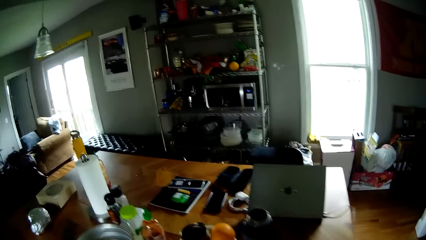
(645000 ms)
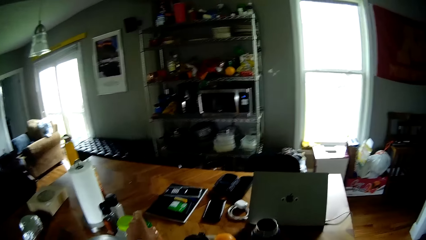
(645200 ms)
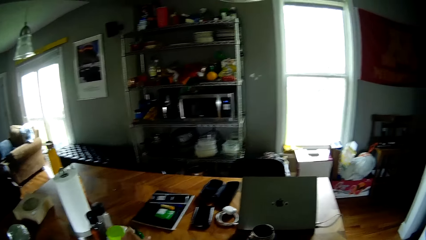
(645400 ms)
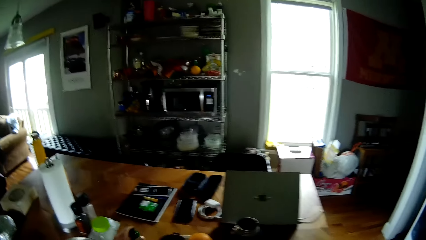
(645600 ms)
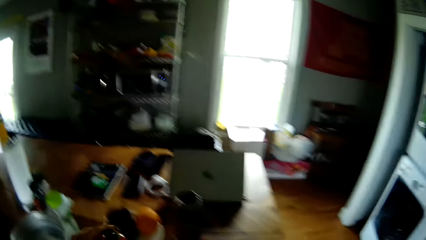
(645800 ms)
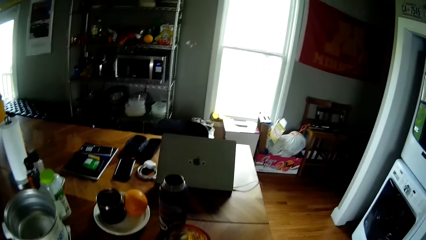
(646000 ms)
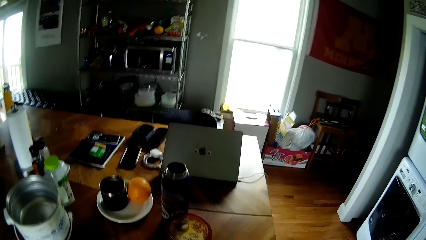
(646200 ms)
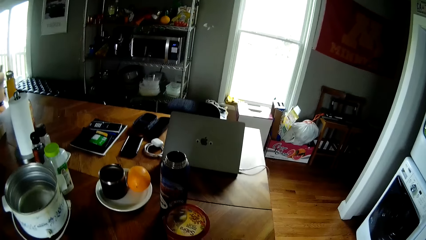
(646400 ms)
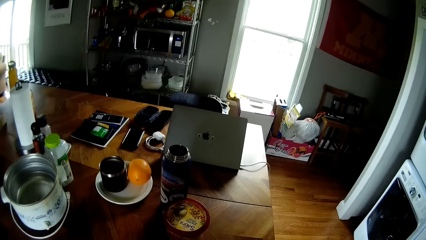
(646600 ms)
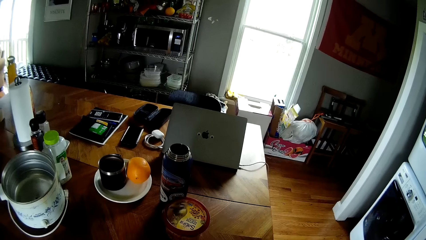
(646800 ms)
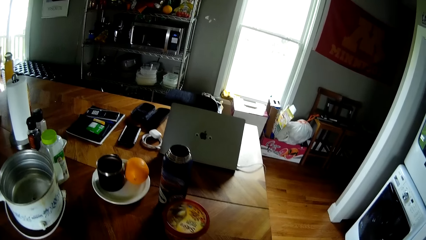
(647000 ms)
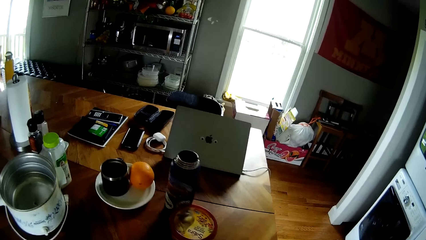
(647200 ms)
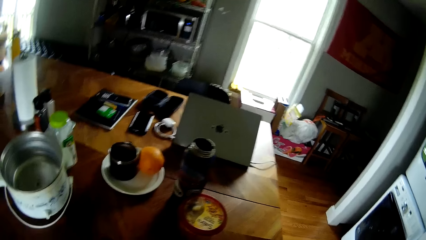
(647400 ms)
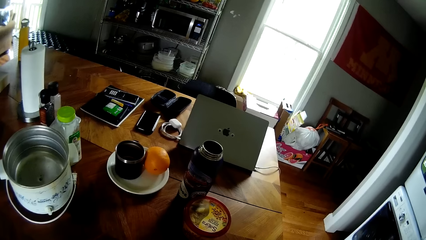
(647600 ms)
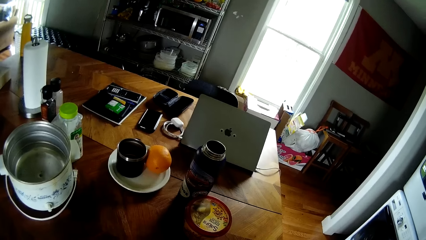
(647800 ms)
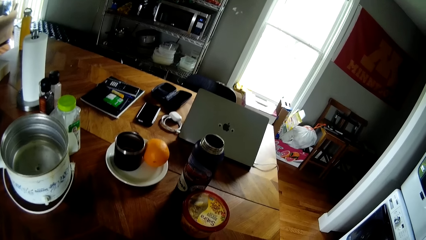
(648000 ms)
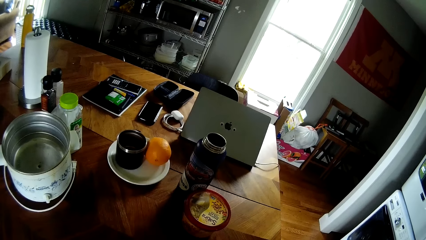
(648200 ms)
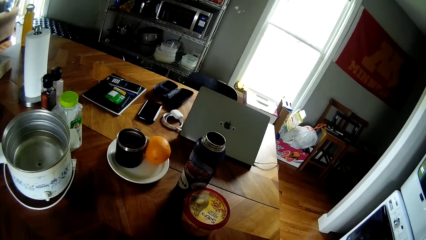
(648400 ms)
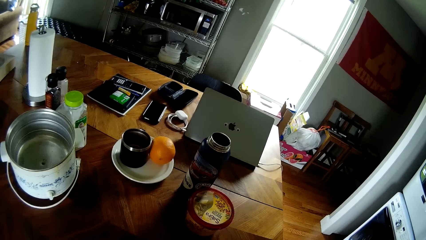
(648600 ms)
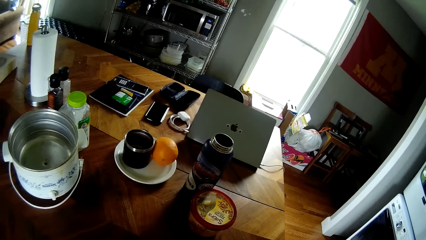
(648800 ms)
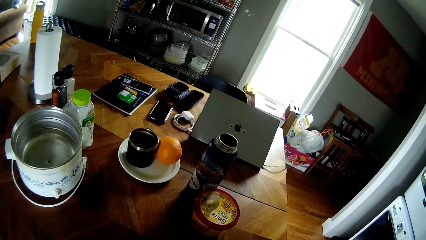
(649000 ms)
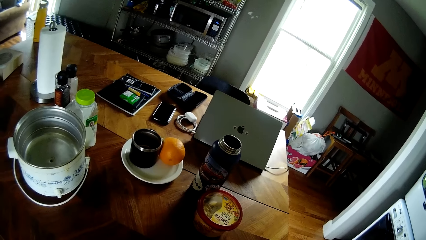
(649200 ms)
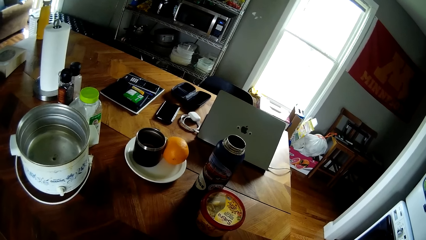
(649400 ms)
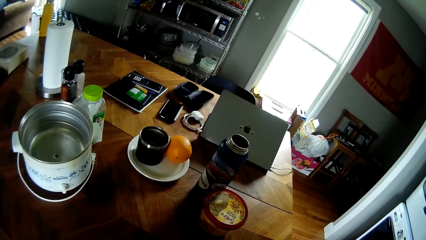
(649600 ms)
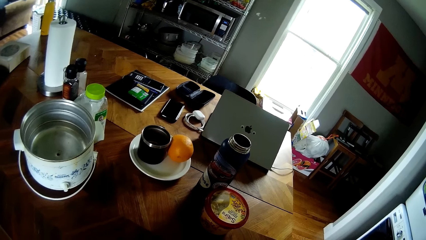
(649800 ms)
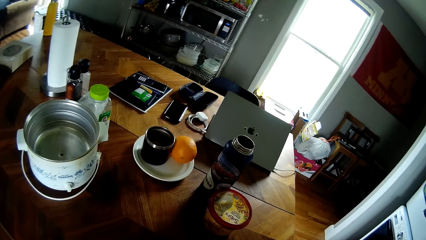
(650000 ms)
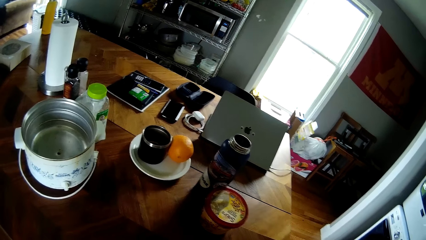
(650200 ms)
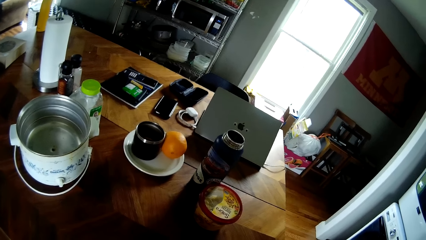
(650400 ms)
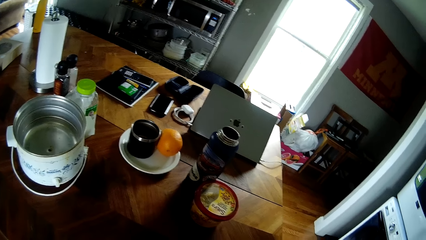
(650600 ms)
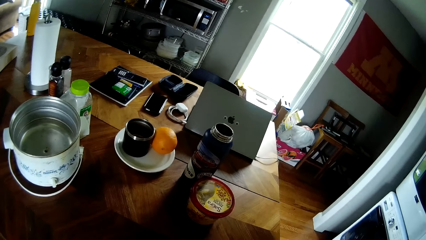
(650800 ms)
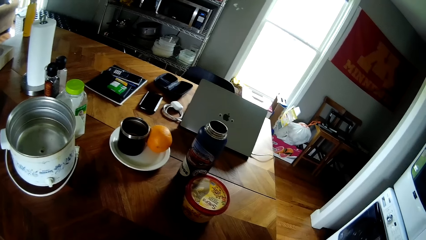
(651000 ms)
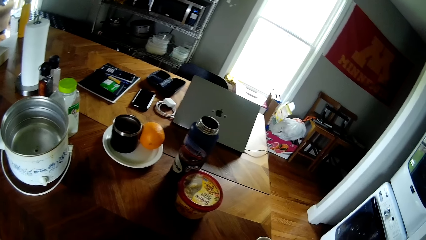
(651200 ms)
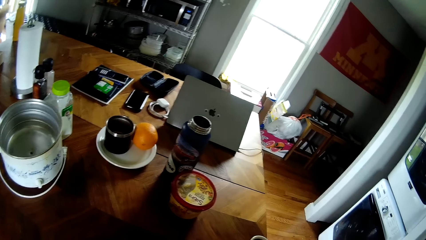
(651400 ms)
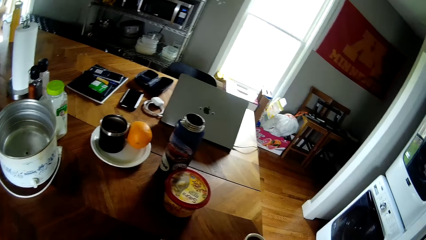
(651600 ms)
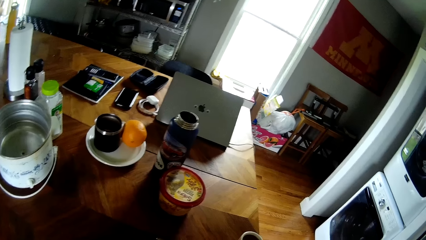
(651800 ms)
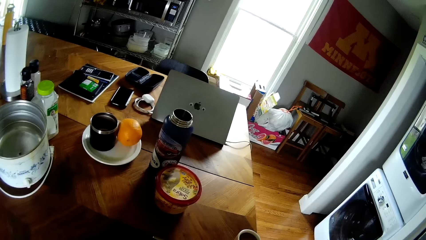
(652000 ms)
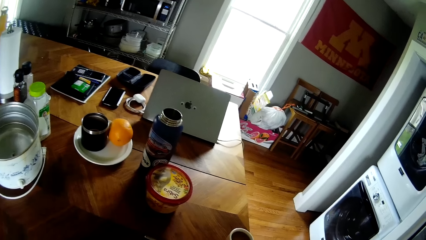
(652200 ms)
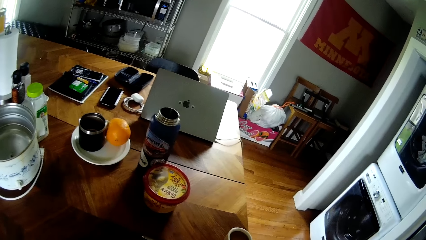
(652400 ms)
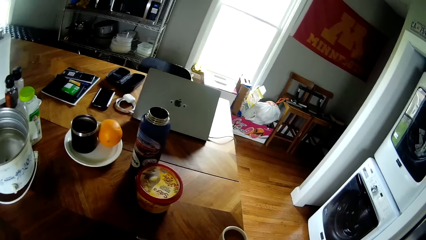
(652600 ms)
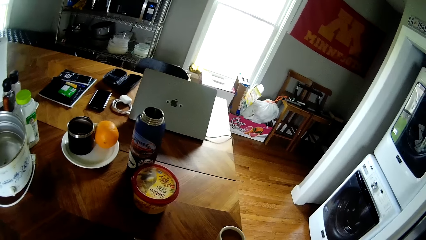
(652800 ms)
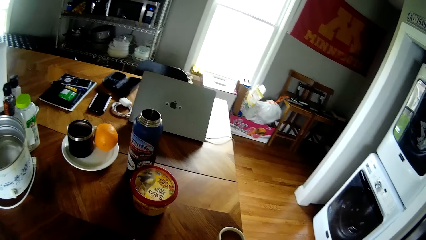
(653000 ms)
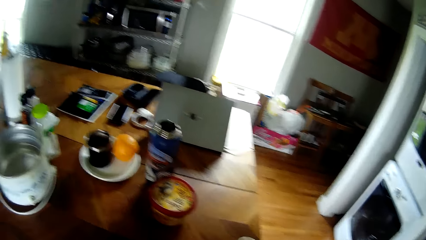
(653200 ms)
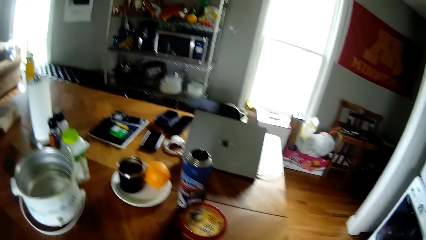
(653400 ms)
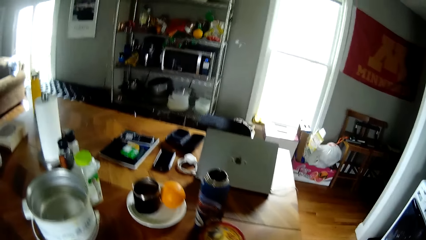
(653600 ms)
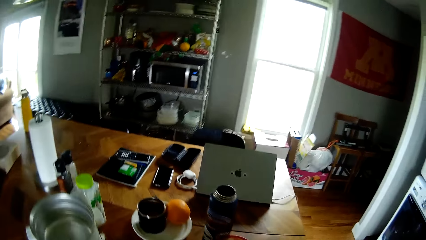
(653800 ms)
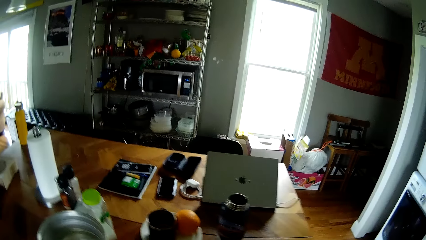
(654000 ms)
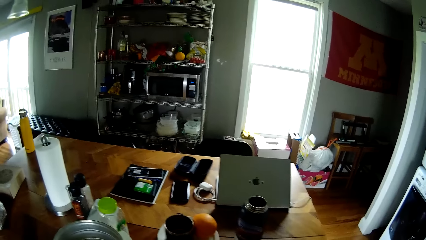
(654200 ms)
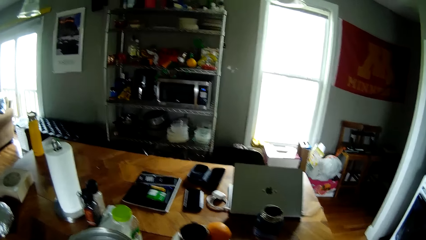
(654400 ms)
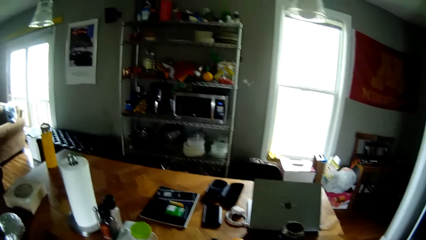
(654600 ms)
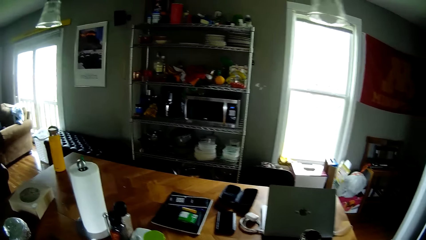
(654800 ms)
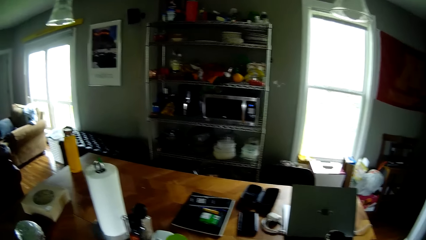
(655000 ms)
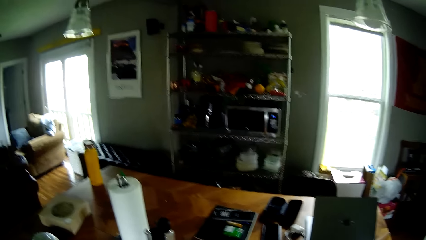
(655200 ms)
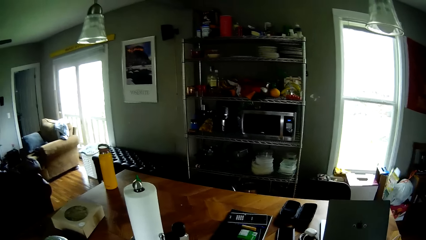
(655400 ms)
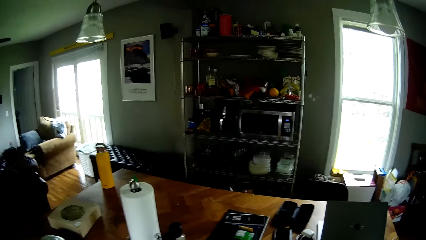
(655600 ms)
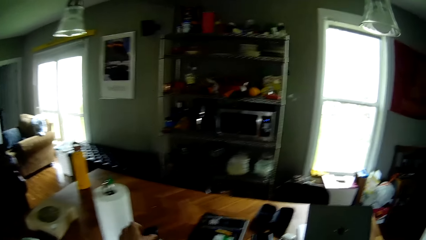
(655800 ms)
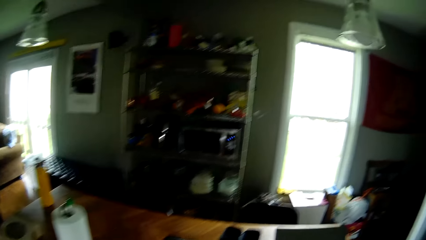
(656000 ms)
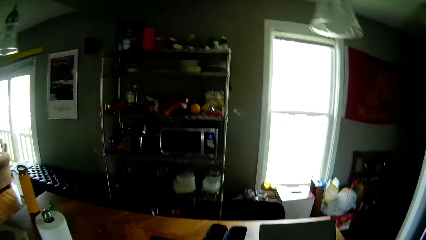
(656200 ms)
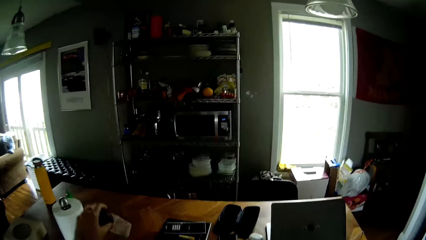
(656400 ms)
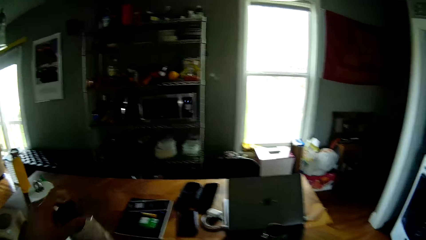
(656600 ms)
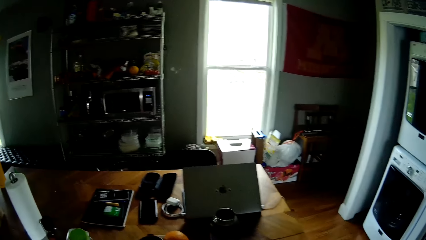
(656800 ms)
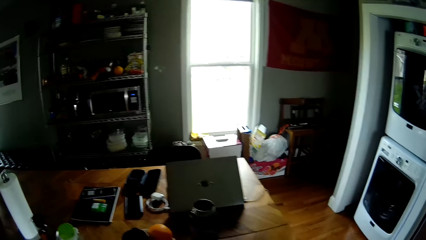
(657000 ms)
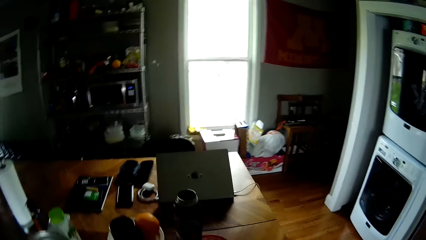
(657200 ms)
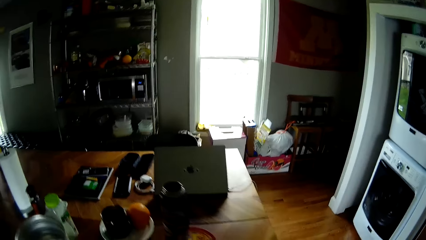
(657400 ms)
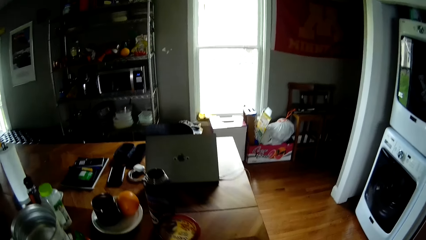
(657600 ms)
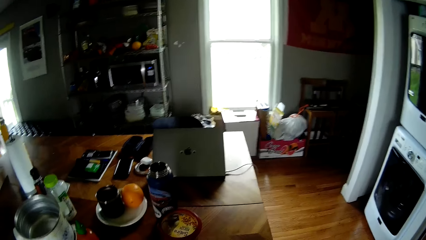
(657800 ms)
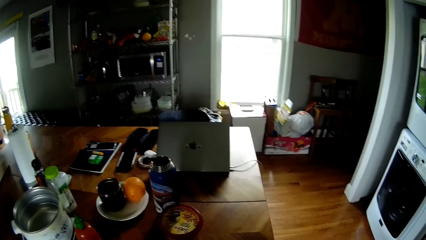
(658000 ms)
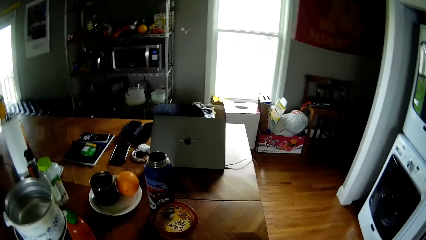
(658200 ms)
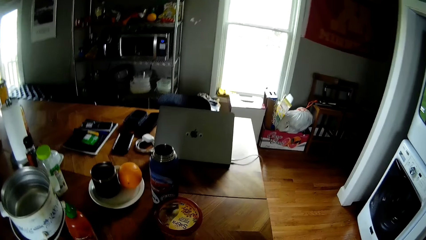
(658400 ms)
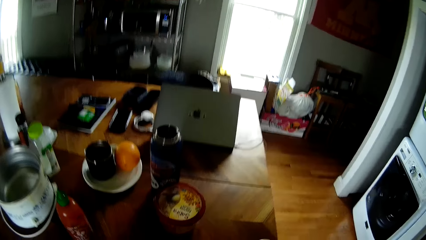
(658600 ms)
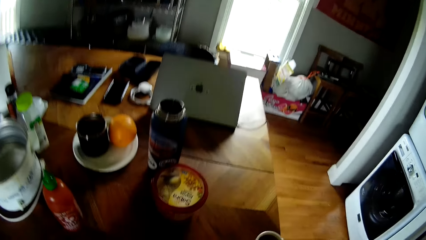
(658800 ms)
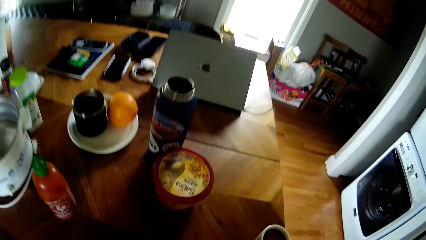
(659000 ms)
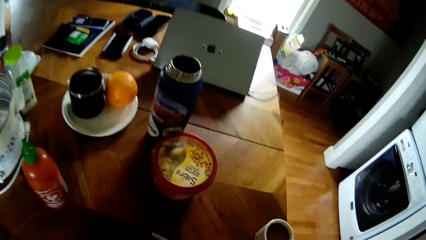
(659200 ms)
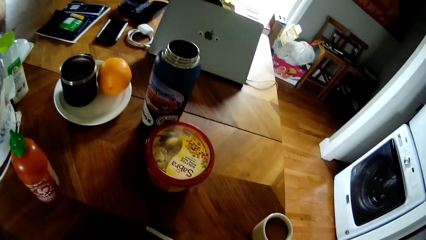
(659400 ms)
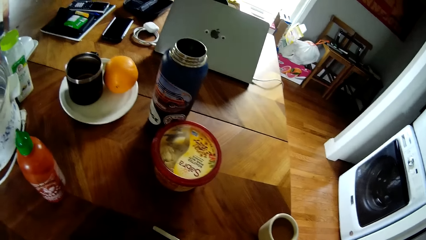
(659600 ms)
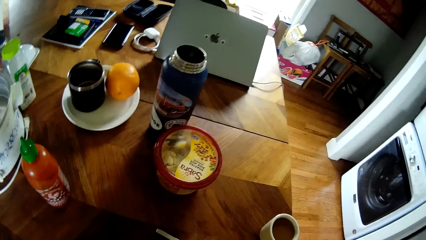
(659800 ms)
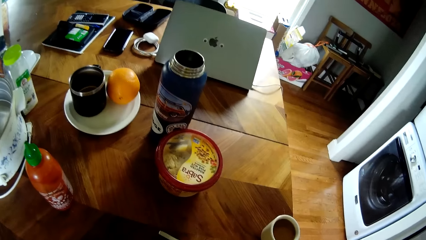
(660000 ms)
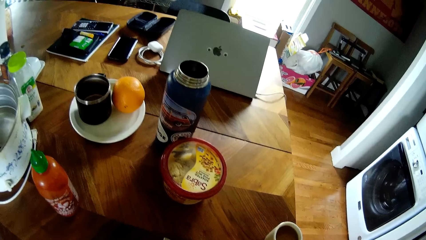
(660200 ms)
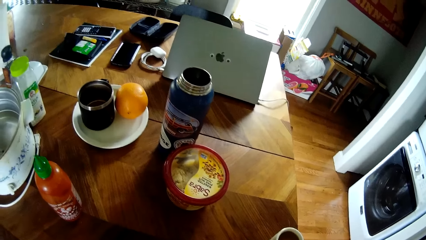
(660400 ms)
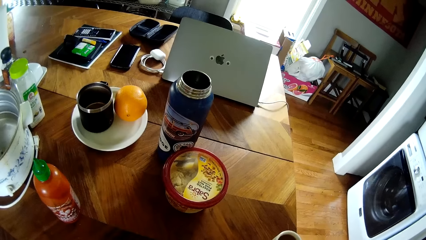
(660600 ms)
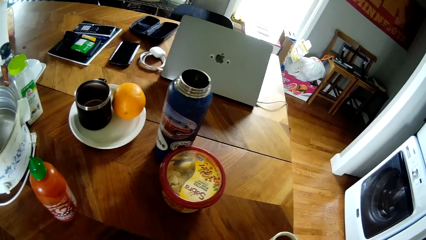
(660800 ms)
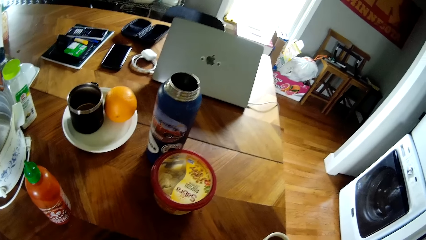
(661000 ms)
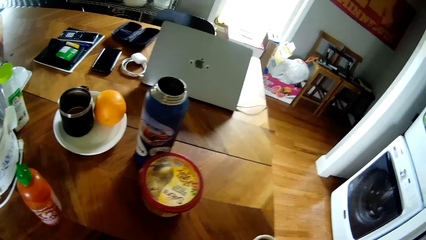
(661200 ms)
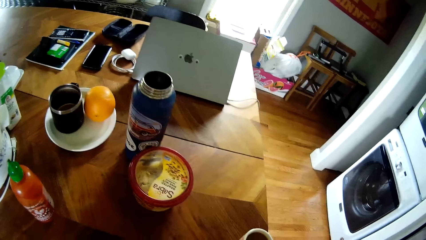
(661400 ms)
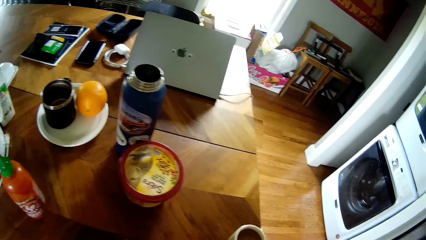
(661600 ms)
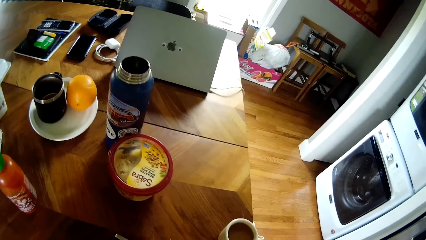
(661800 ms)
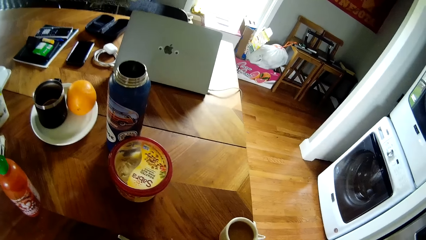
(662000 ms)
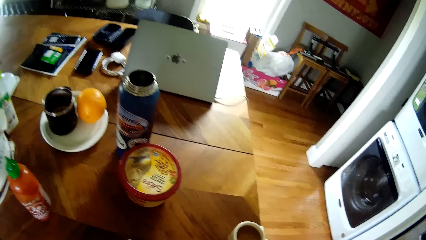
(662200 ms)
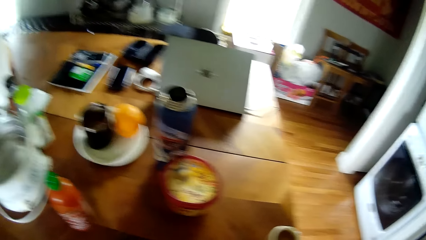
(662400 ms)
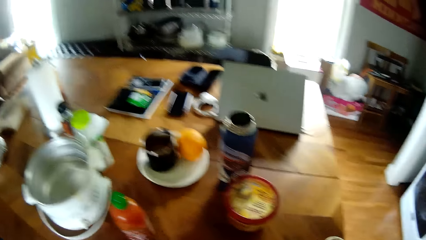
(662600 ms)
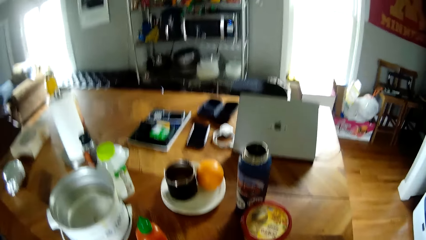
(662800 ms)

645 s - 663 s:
The camera wearer picks up a bottle of ketchup from a kitchen table with his left hand. He looks around. He picks up the bottle from the kitchen table with his left hand. He opens a wrap.
